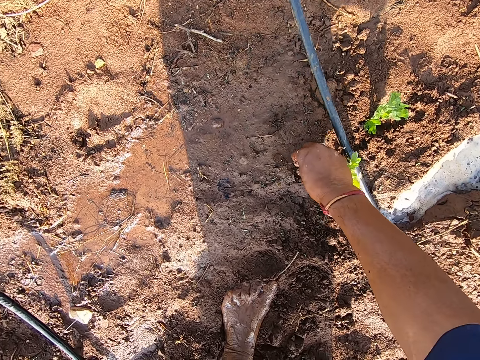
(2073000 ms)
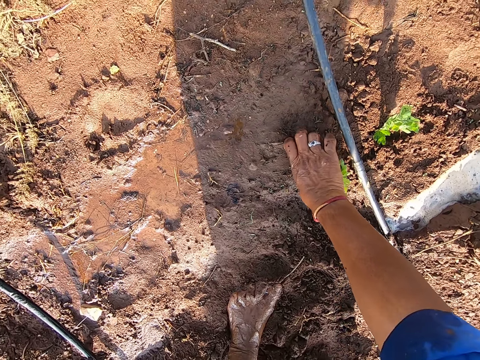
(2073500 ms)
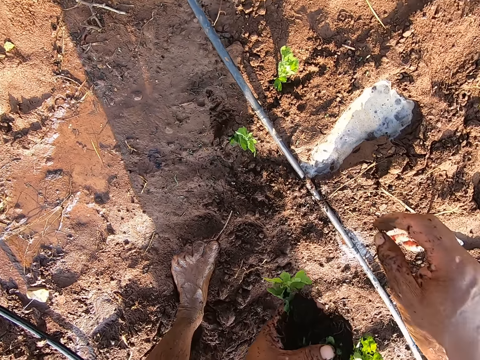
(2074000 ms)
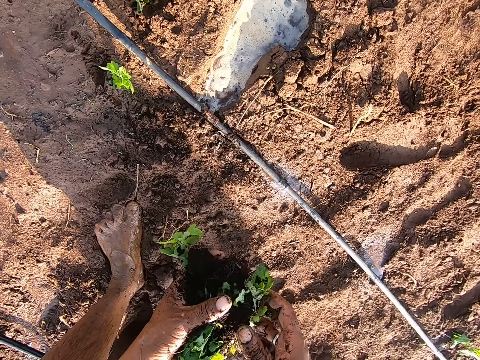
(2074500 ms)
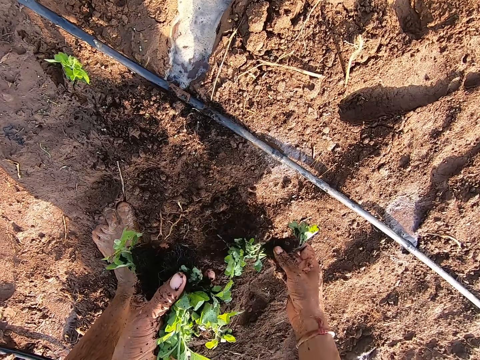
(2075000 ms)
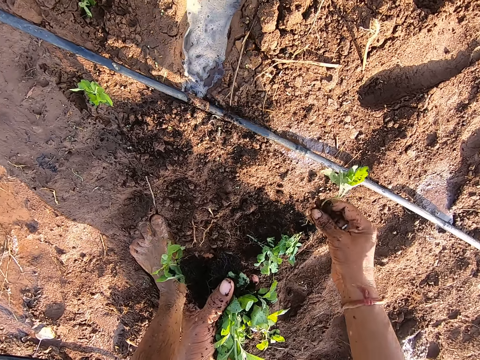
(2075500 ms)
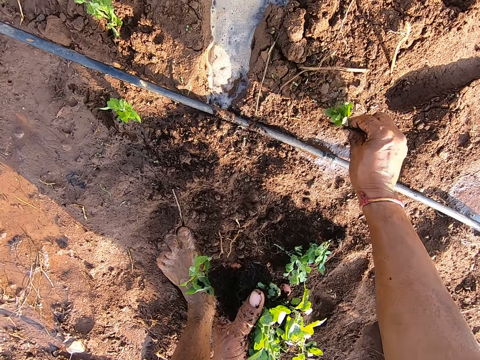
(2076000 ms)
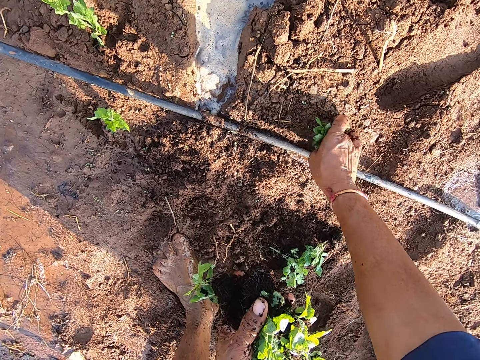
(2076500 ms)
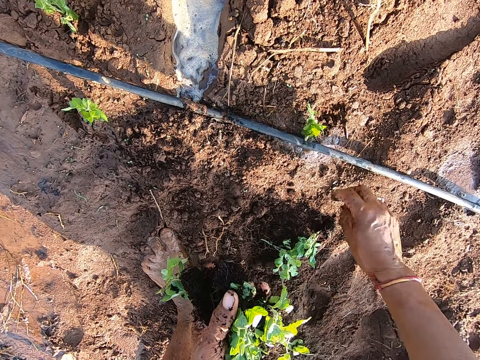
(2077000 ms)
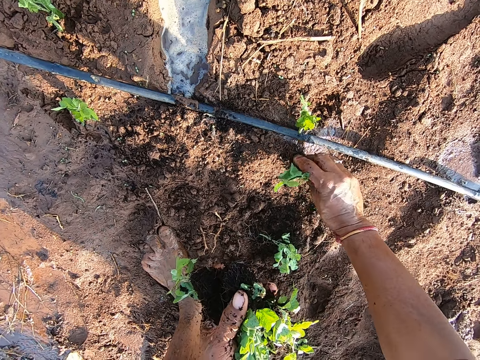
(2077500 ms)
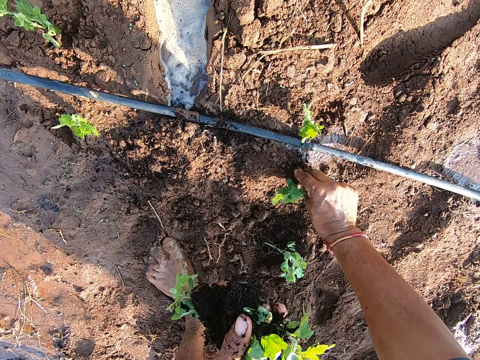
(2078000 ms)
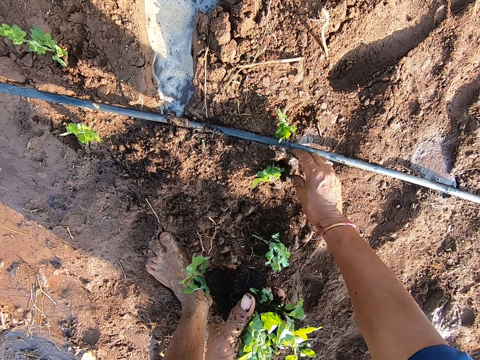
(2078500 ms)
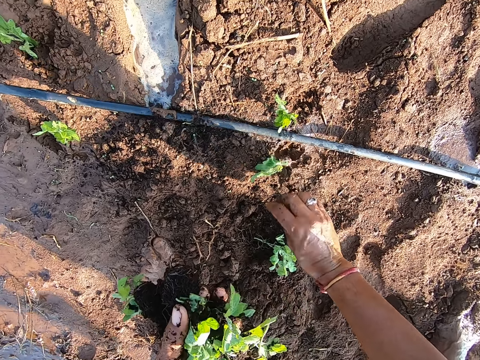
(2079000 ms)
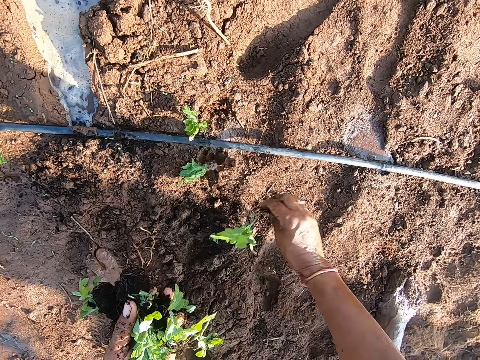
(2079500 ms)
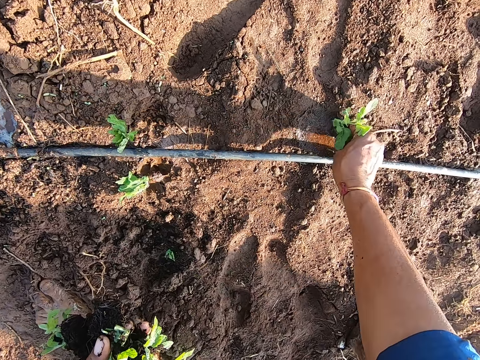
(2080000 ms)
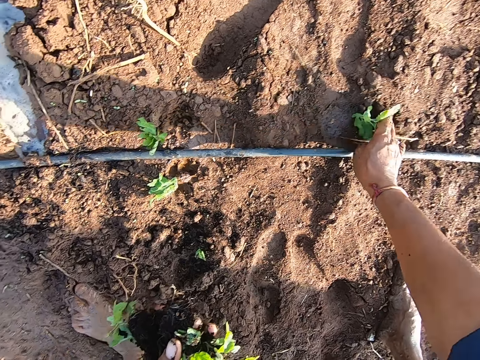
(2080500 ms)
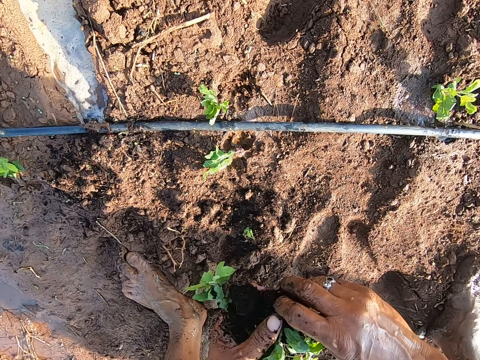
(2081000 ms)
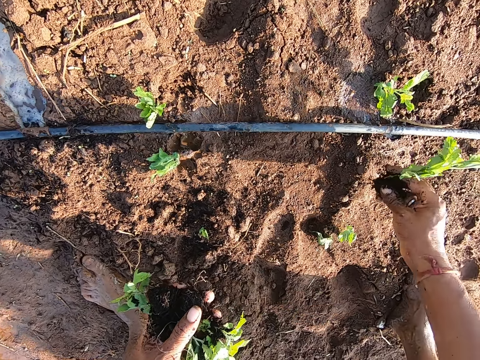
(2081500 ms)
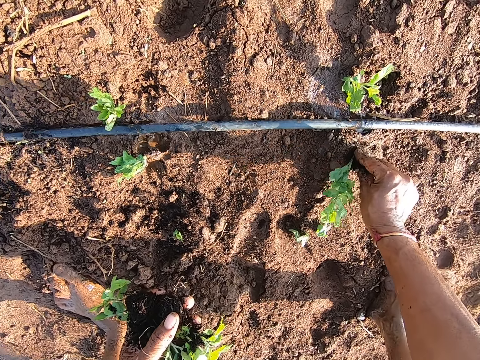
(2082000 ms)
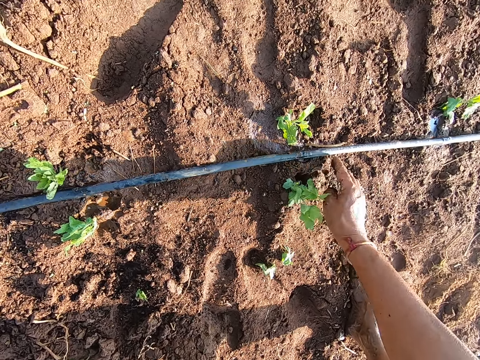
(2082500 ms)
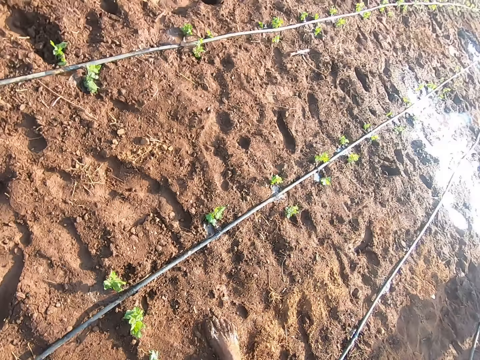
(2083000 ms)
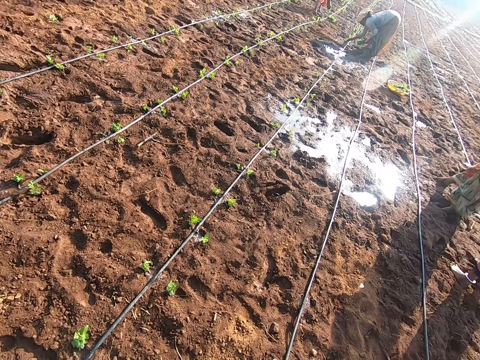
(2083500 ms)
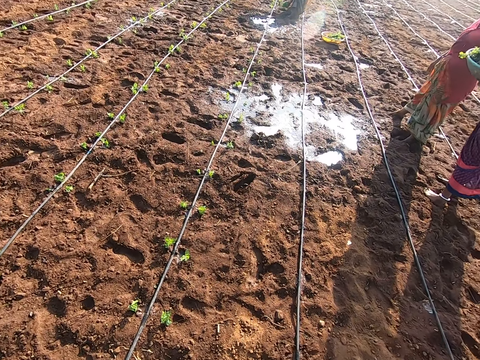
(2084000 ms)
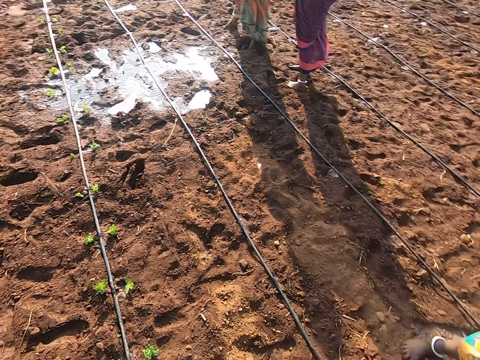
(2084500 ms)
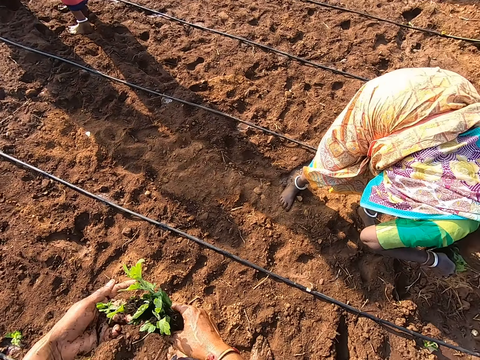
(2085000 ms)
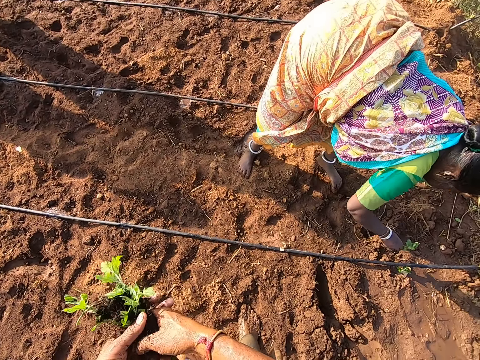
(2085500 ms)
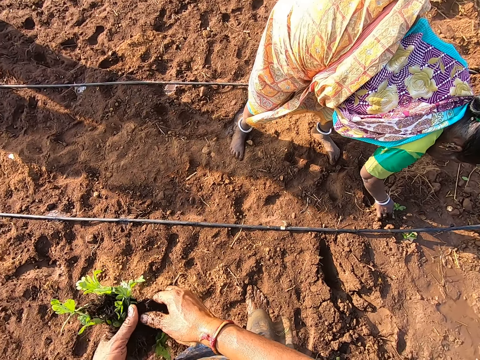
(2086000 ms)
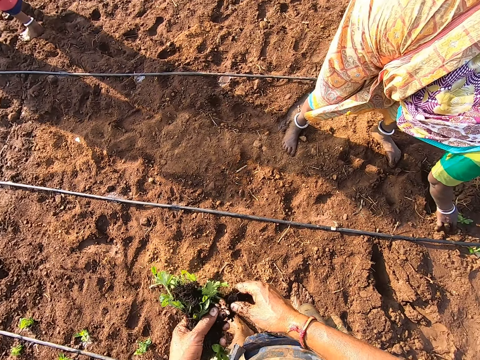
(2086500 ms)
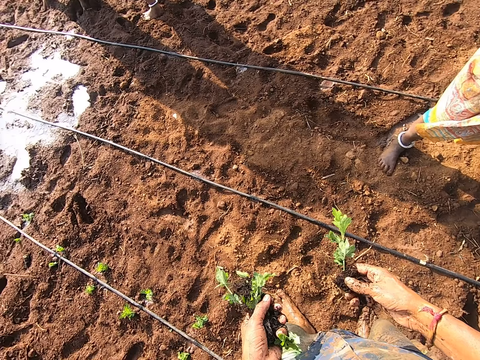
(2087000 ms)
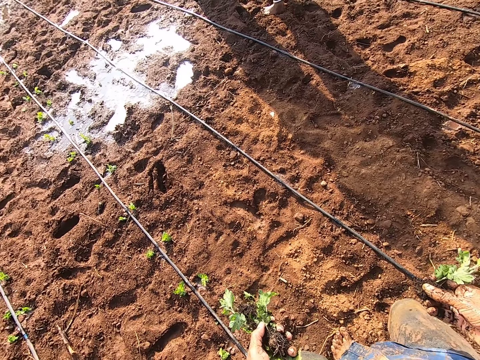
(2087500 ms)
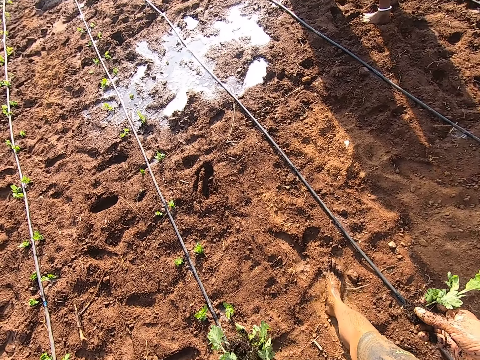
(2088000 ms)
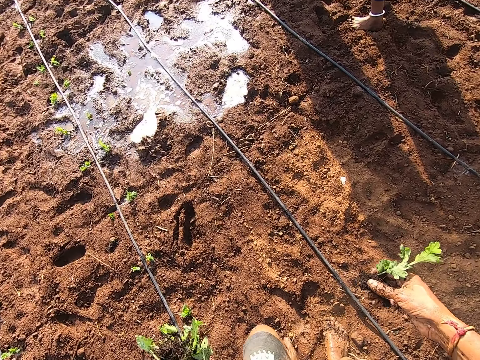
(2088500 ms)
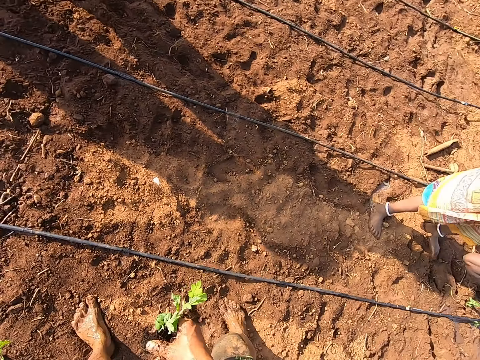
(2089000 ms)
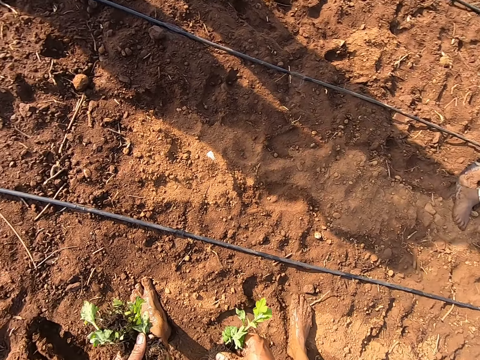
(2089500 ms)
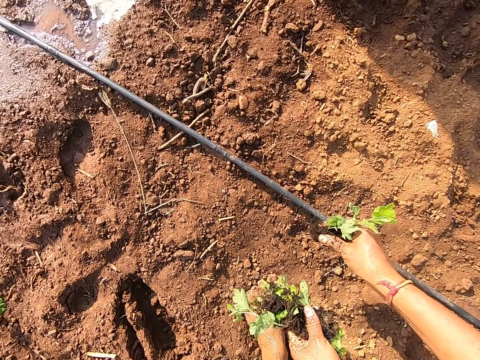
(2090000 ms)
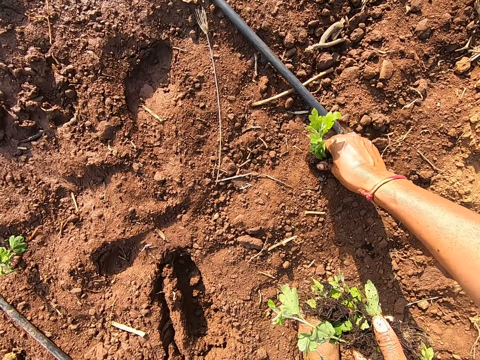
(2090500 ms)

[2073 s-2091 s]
The camera wearer sows the plant in the ground with his right hand. He collects the plants from his left hand with his right hand. He drops the plant on the ground with his right hand. He sows the plant in the ground with his right hand. He picks up the plant from the ground with his right hand. He sows the plant in the ground with his right hand. He picks up the plant from the ground with his right hand. He sows the plant in the ground with his right hand. He collects the plant from his left hand with his right hand. He sows the plant in the ground with his right hand. A woman sows a plant in the ground with her right hand. Another woman sows the plant in the ground with her right hand. The camera wearer looks around. A third woman sows the plant in the ground with her right hand. The camera wearer collects the plant from his left hand with his right hand. He walks around. He sows the plant in the ground with his right hand.

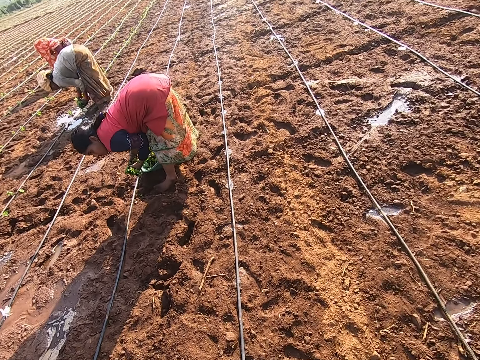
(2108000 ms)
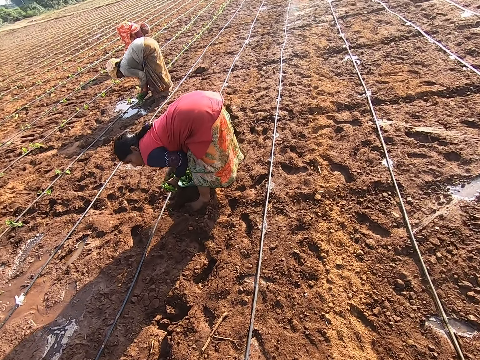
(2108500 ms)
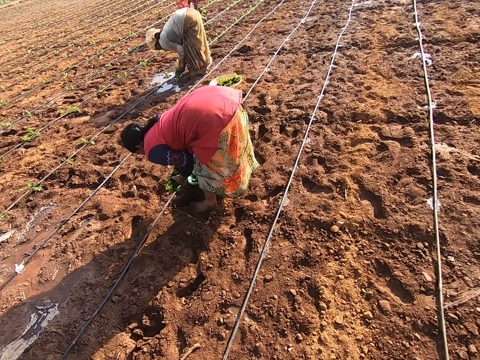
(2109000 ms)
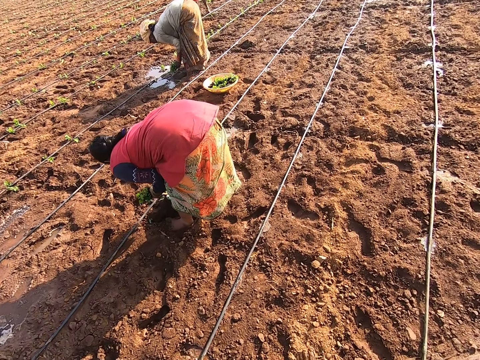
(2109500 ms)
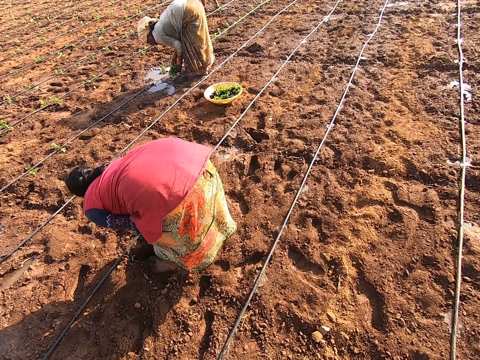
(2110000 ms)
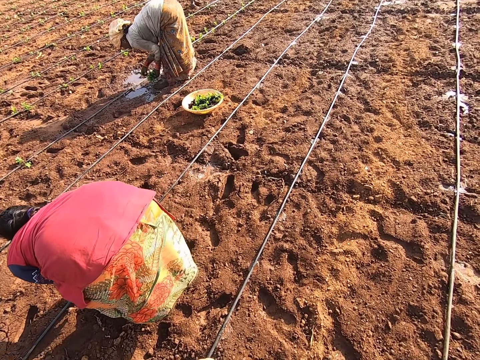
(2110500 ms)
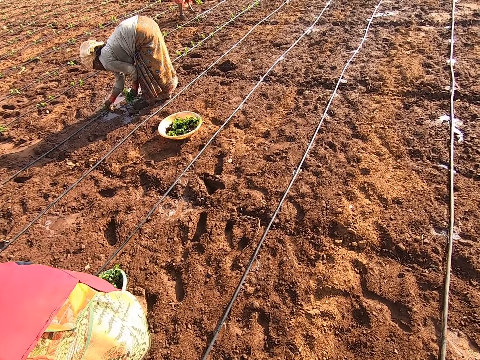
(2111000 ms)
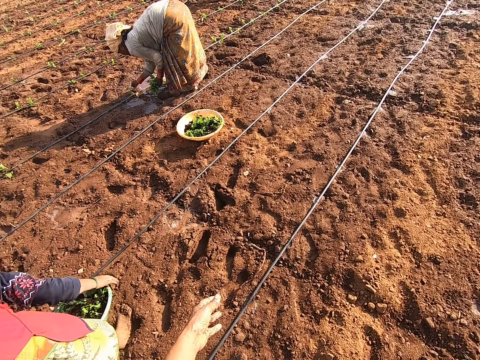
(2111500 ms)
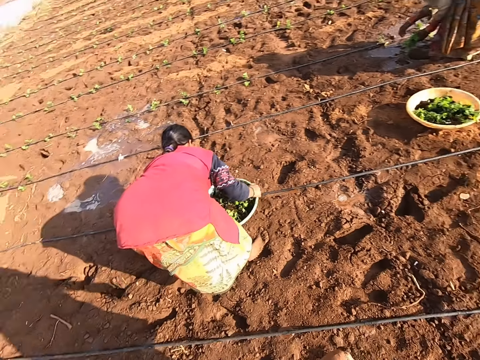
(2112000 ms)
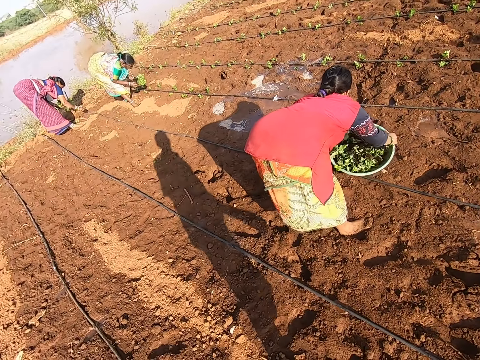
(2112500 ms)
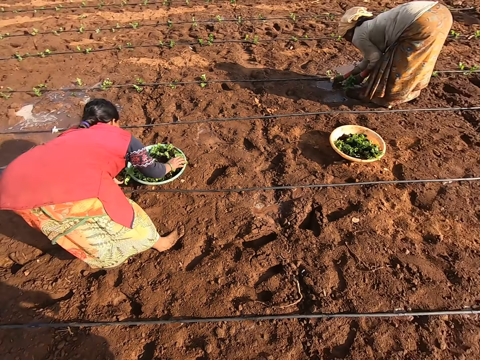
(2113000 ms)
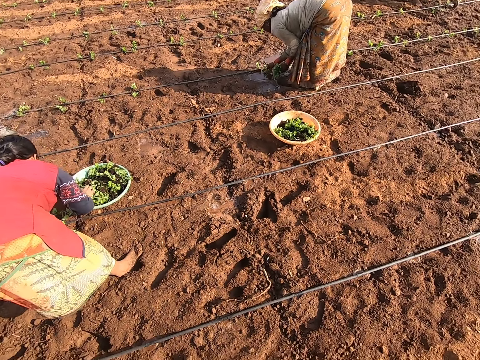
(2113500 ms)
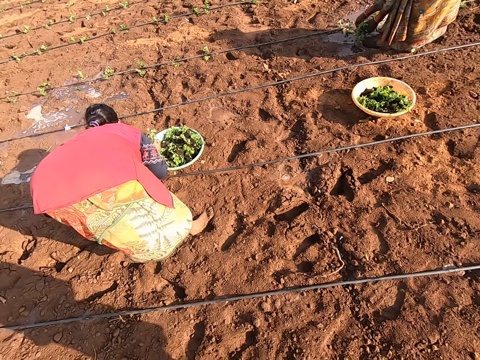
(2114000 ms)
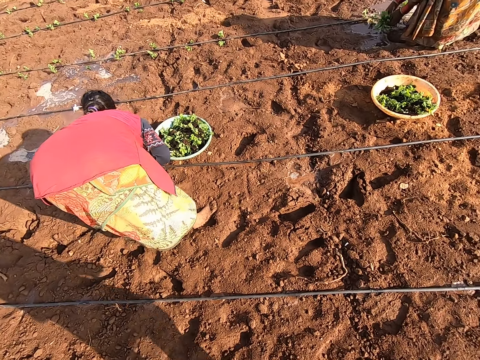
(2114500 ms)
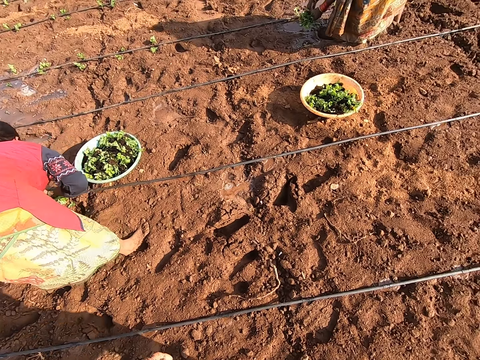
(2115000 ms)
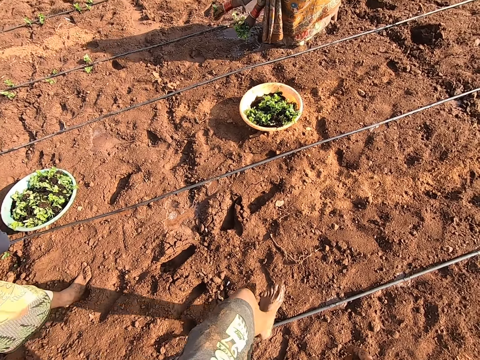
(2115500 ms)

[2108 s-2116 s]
The camera wearer talks and walks around. The woman picks up the bowl of plants from the ground with her hands. She drops the bowl of plants. The camera wearer looks around.
